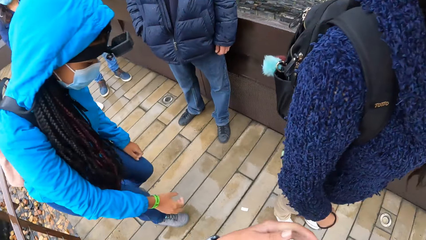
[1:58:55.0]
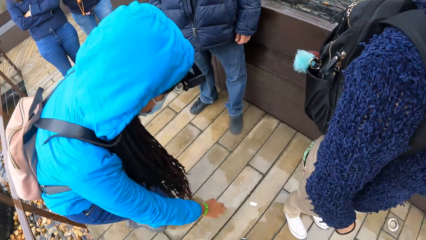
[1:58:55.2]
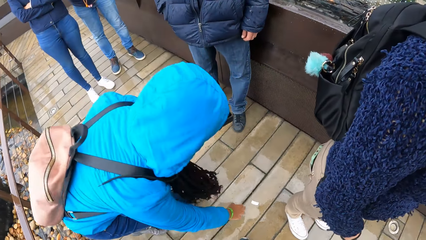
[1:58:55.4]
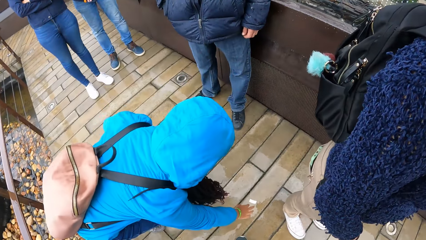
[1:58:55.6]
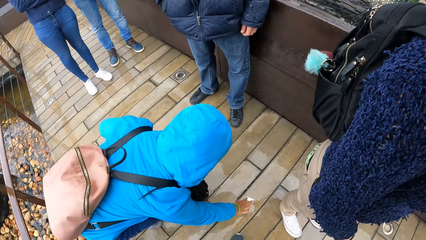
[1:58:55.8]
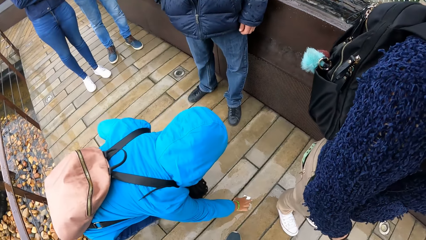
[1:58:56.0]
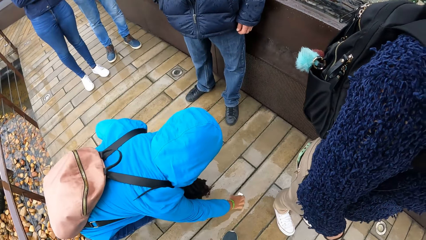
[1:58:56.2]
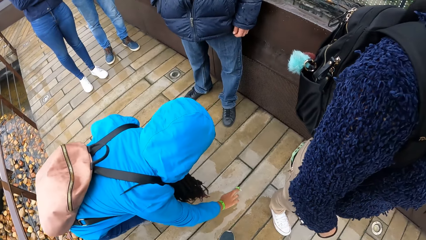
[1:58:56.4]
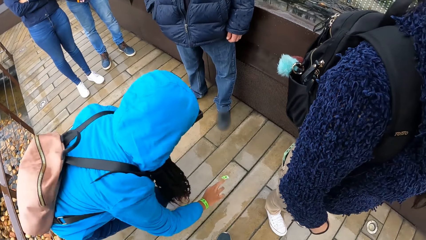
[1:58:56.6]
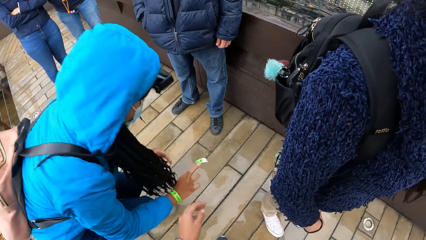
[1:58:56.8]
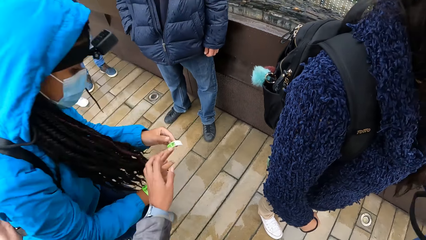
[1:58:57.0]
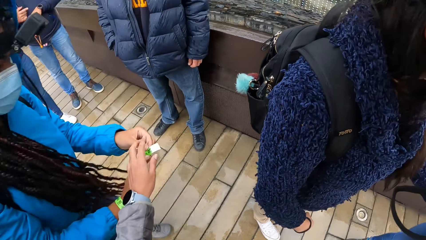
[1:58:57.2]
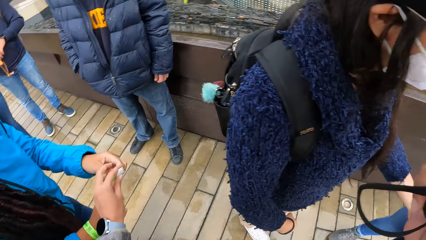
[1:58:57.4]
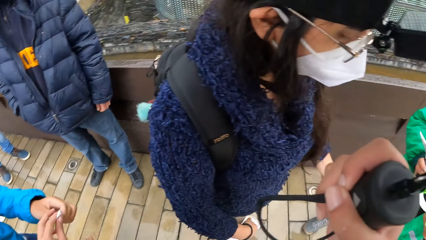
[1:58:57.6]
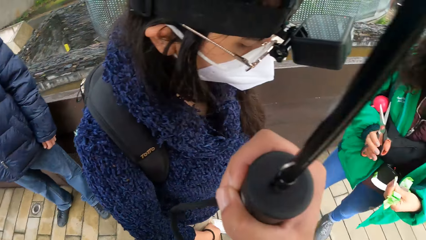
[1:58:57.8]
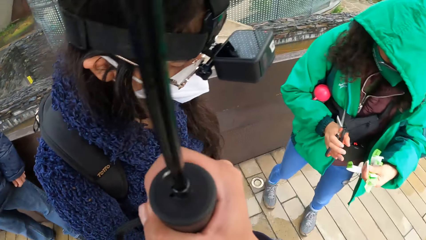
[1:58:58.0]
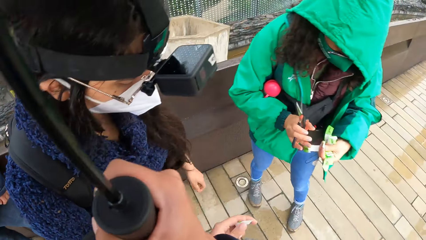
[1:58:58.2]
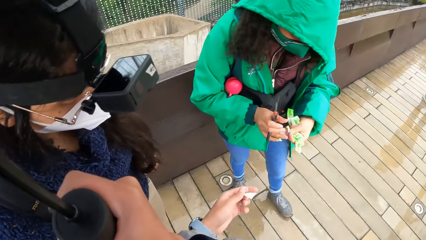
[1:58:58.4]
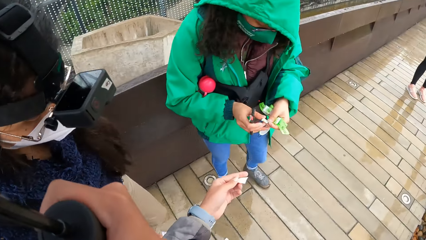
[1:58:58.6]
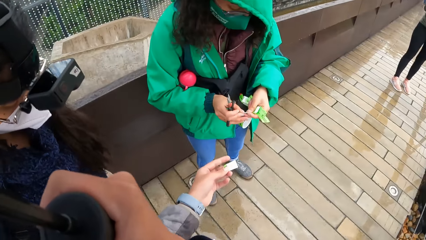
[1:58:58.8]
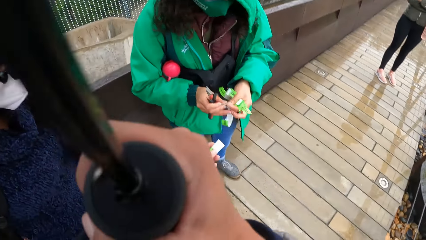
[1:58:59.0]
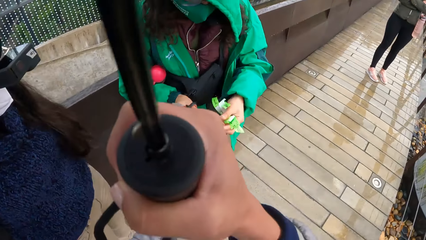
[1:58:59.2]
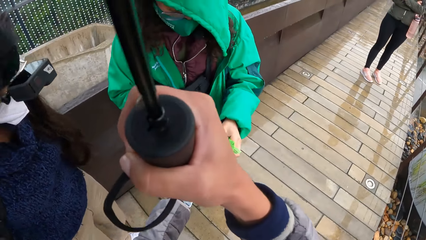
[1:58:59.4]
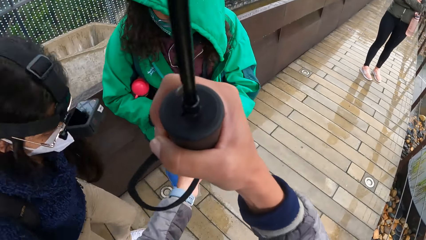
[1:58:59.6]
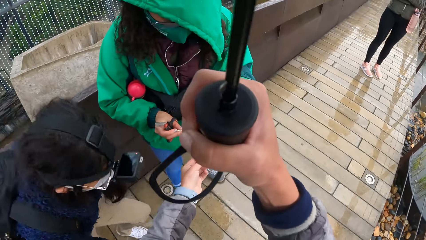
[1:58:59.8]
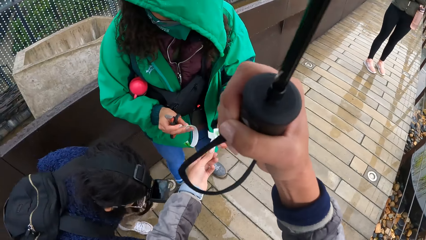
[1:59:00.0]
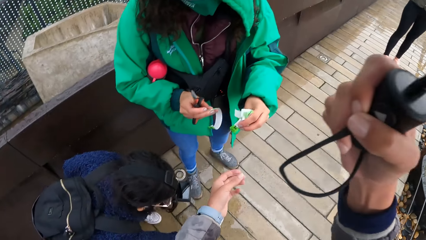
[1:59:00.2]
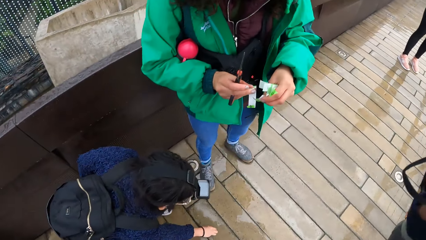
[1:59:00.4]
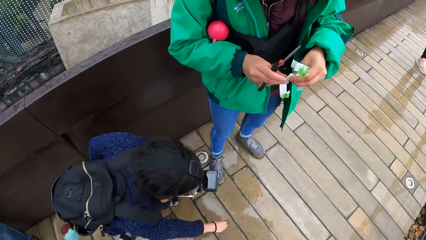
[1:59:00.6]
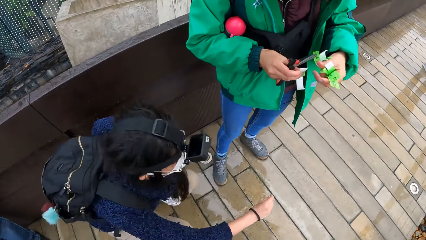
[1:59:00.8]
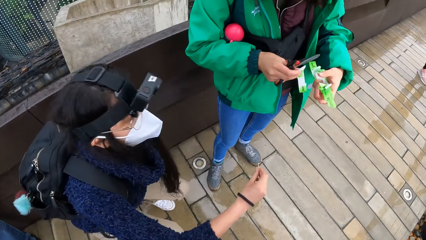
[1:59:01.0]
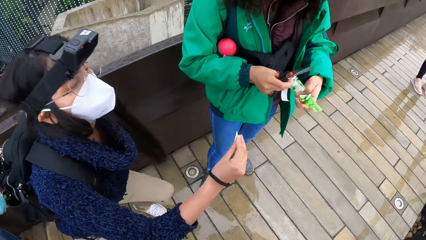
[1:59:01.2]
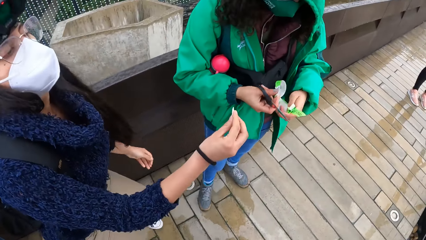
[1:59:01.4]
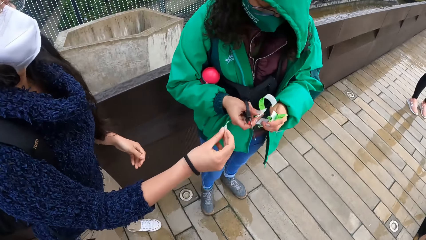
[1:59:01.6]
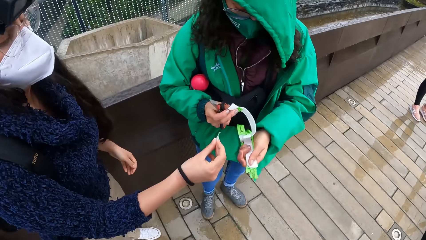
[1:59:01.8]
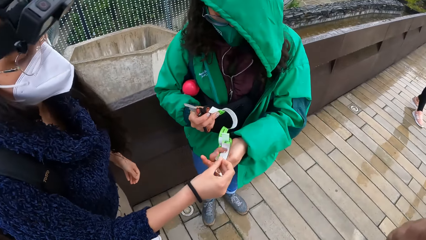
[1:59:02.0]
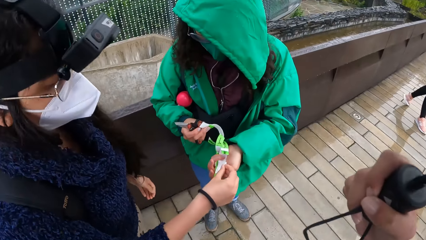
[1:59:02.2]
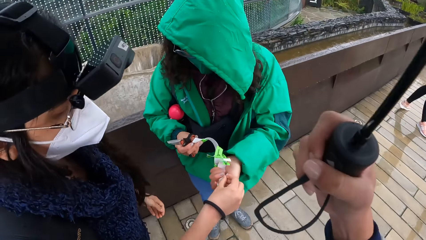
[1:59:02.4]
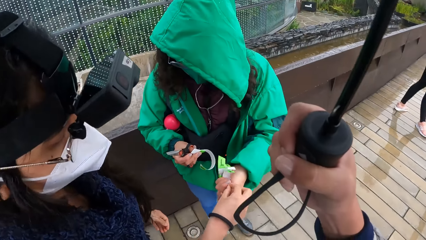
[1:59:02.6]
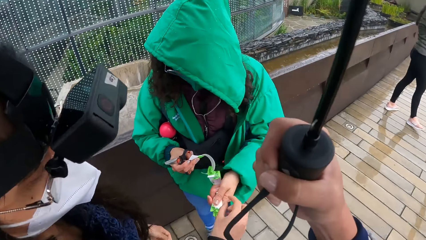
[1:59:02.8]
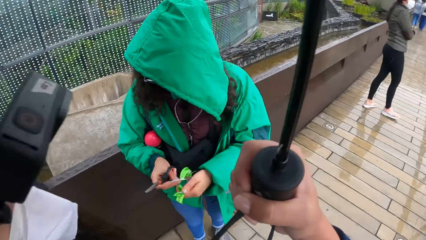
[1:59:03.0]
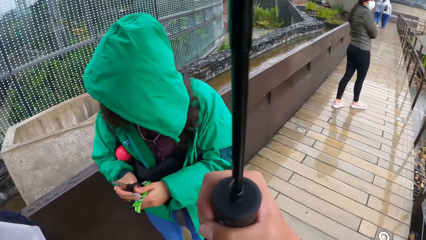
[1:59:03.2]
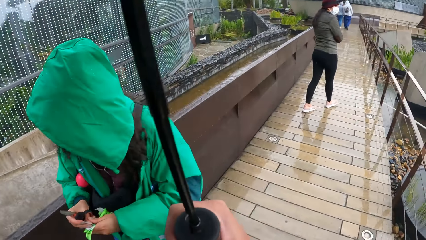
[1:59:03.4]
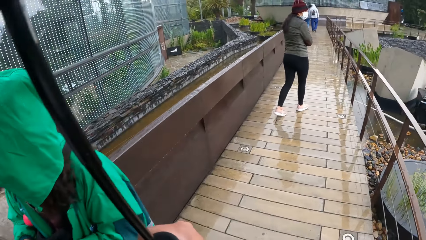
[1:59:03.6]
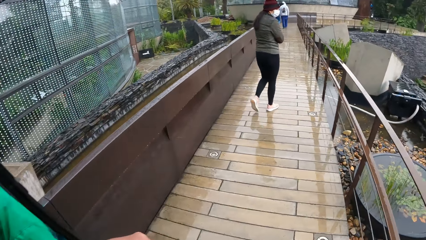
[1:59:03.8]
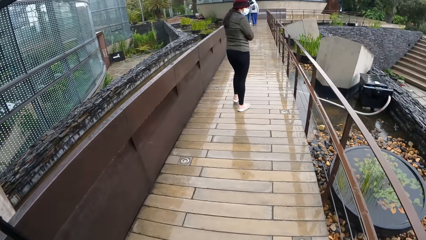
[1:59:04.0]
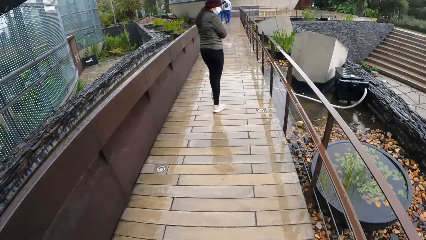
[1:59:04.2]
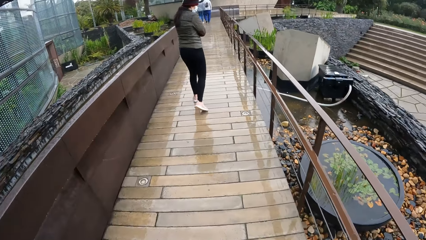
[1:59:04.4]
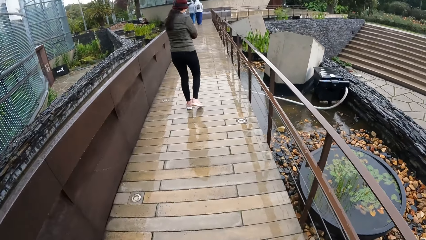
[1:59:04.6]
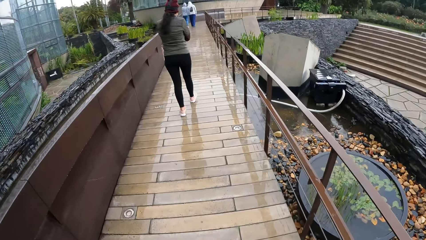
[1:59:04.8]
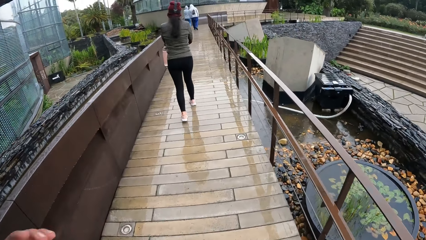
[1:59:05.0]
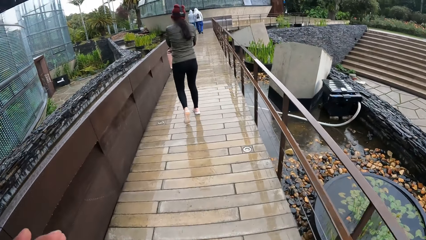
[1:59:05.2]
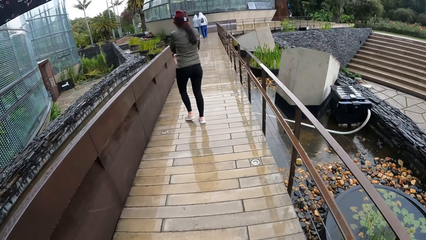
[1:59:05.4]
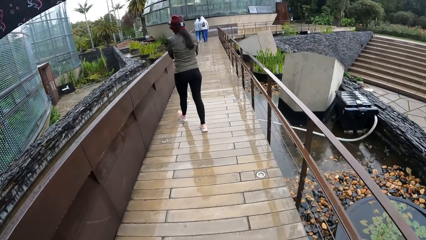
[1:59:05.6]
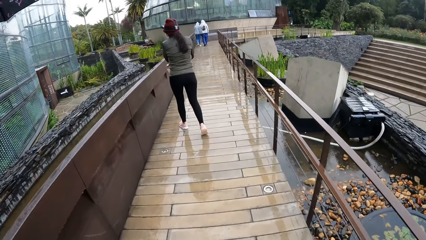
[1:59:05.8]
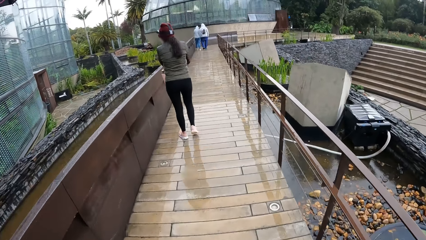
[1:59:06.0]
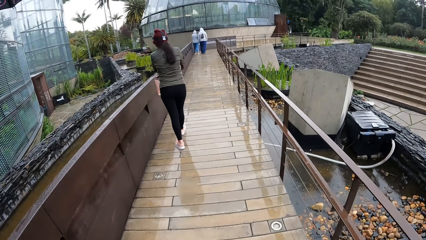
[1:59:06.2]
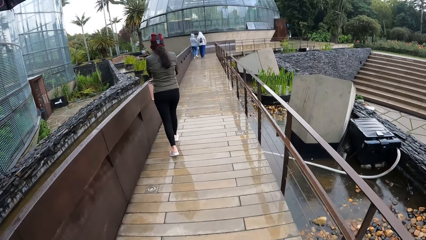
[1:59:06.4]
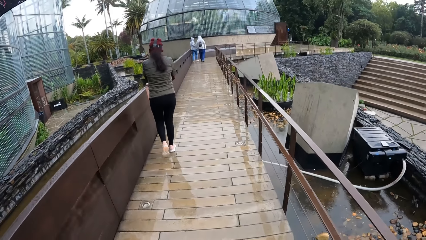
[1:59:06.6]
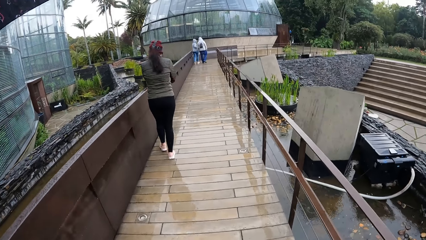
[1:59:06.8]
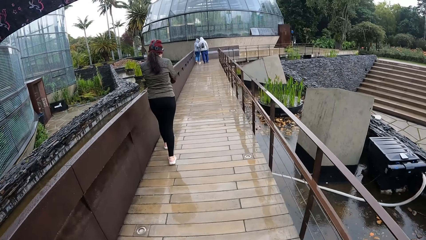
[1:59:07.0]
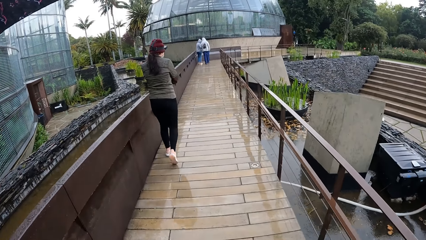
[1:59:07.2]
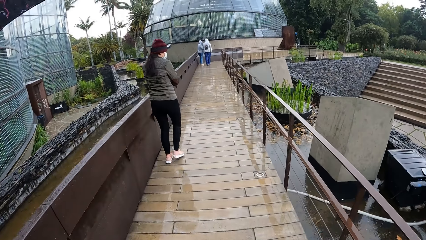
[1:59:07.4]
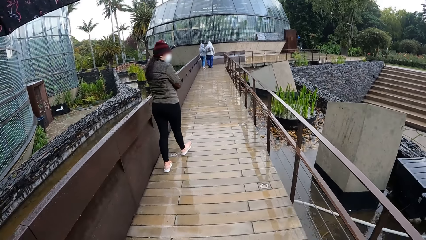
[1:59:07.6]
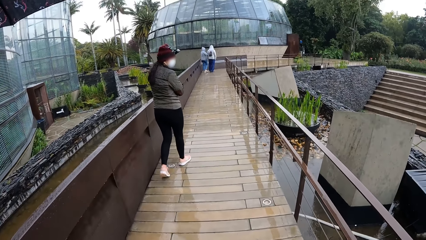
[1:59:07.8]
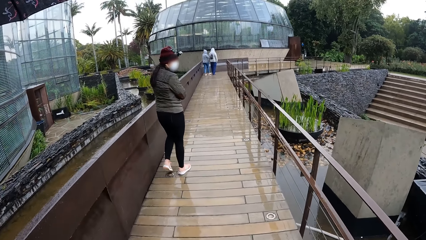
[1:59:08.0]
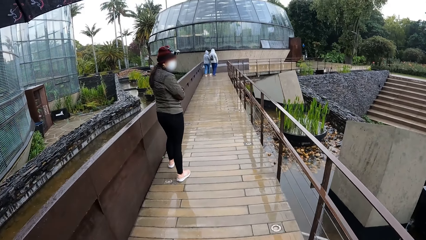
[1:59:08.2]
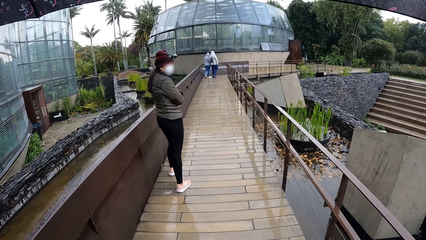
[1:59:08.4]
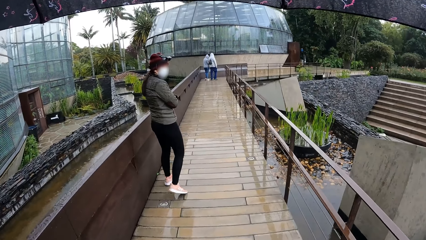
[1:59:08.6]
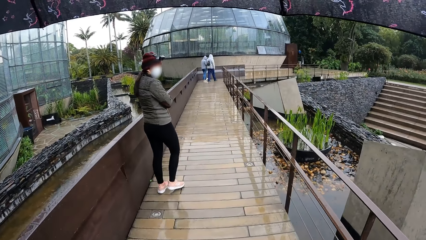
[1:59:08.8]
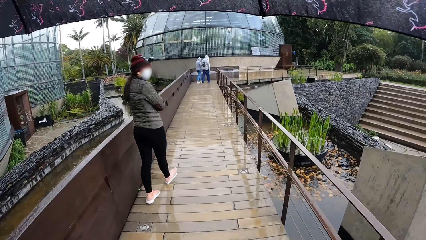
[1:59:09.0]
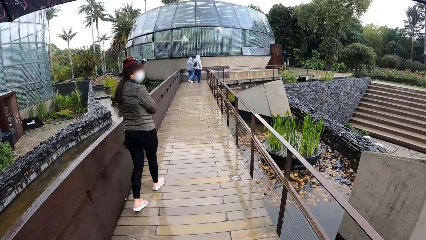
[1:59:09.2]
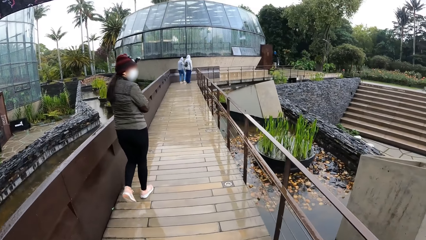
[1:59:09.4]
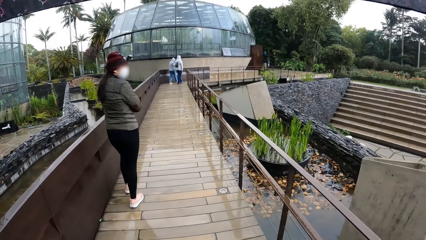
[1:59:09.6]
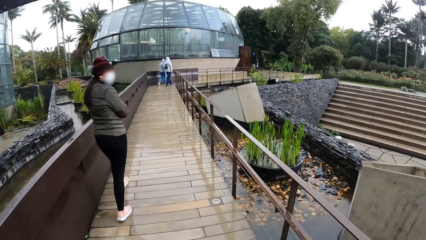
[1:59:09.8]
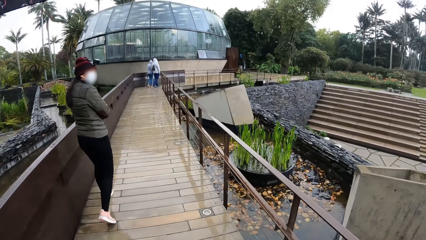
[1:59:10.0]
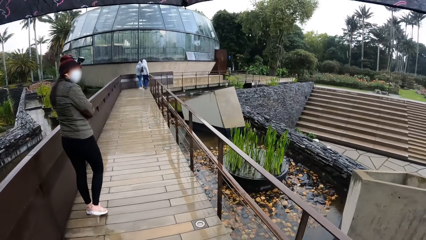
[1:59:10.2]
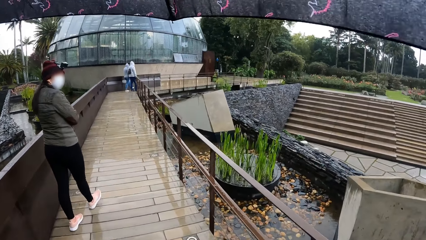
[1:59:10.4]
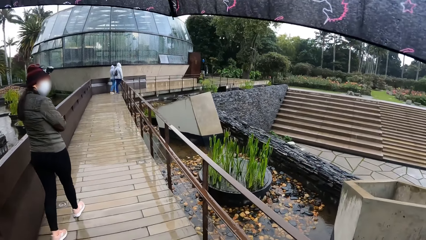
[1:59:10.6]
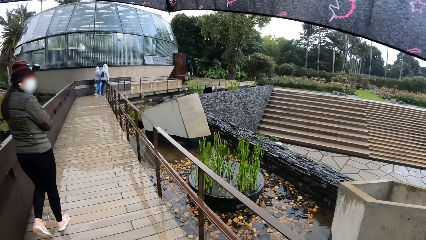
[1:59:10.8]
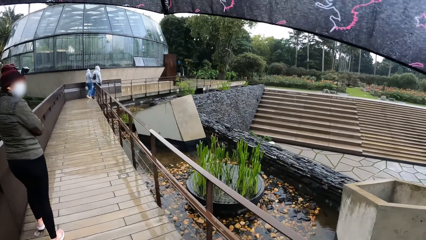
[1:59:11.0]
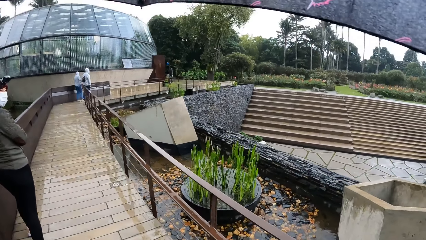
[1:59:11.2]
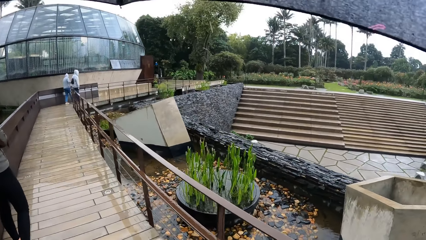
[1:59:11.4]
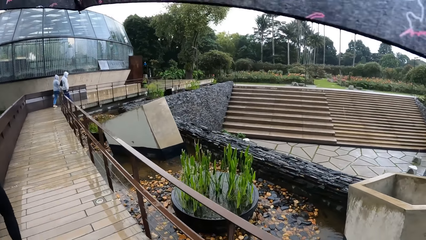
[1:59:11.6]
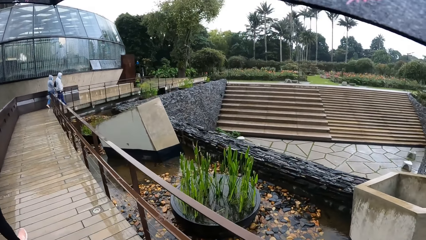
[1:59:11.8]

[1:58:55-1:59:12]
The camera wearer looks at the team. A woman picks up a piece of paper from the ground with her right hand. She holds the piece of paper with both hands. The camera wearer collects the piece of paper from the woman with his left hand. He passes the piece of paper to another woman's left hand with his left hand. A third woman picks up a piece of paper from the ground with her right hand. She passes the piece of paper to the other woman's left hand with her right hand. The camera wearer looks around.
